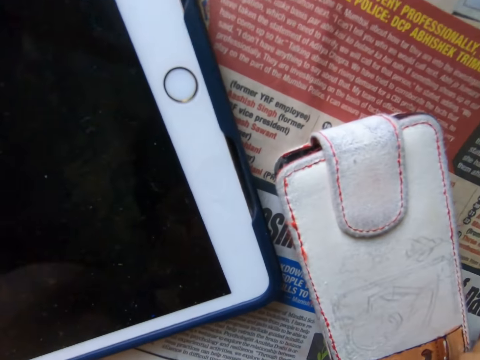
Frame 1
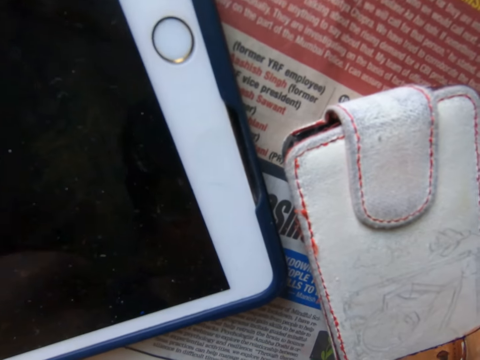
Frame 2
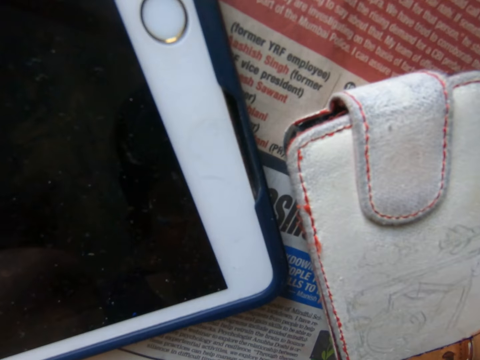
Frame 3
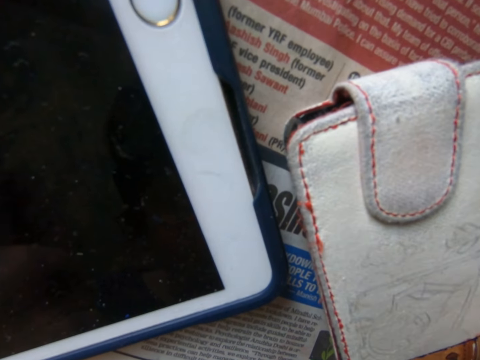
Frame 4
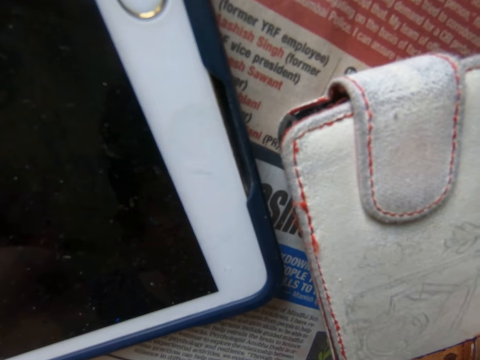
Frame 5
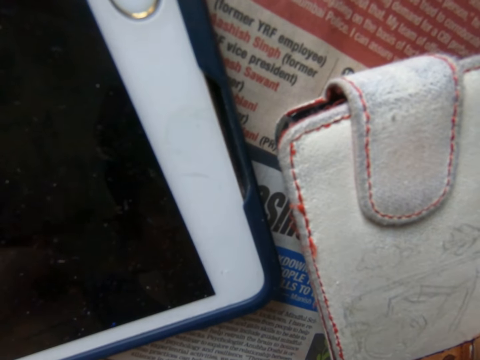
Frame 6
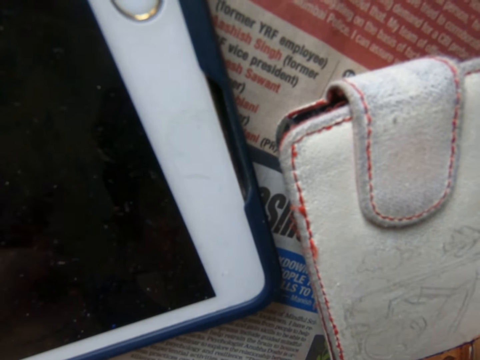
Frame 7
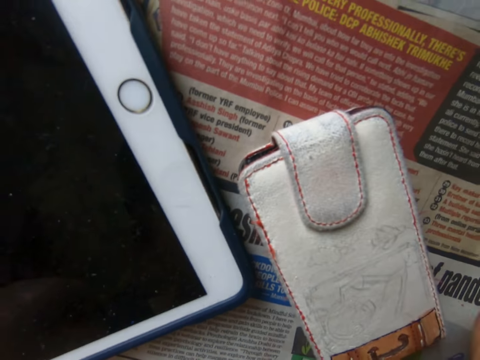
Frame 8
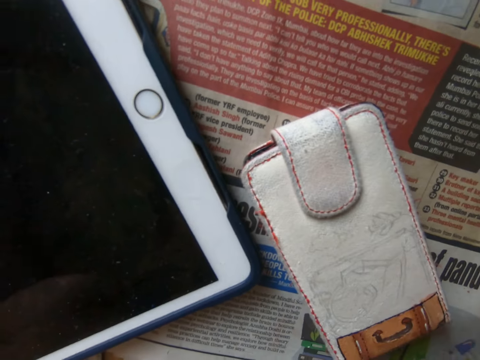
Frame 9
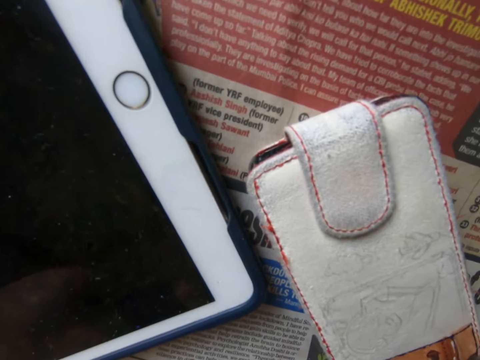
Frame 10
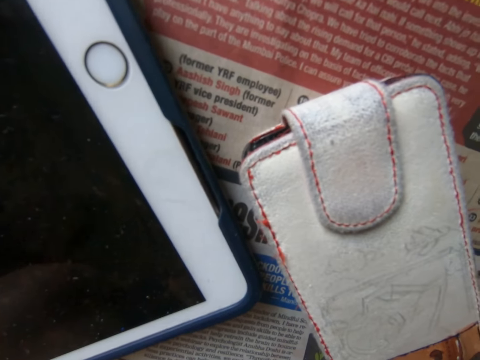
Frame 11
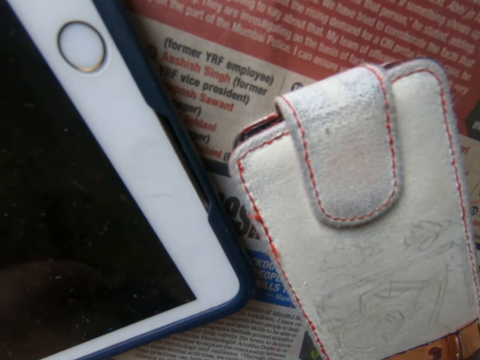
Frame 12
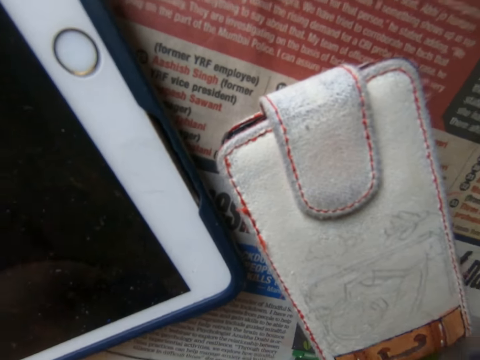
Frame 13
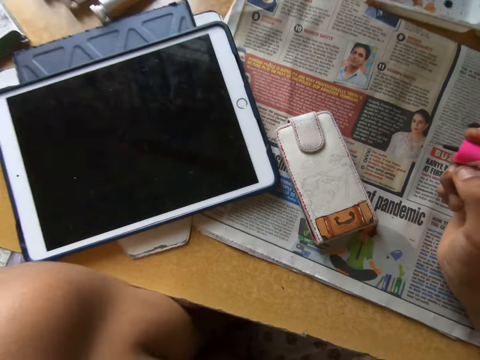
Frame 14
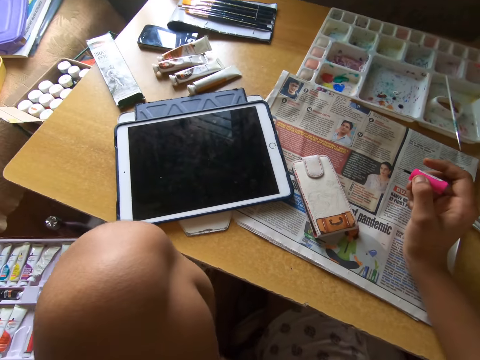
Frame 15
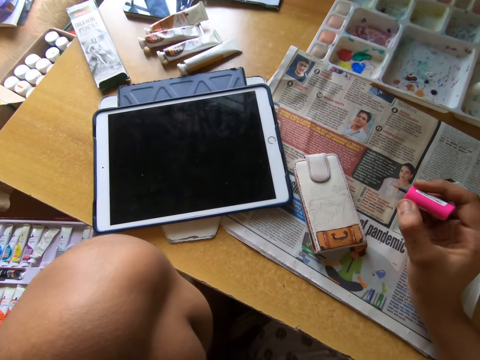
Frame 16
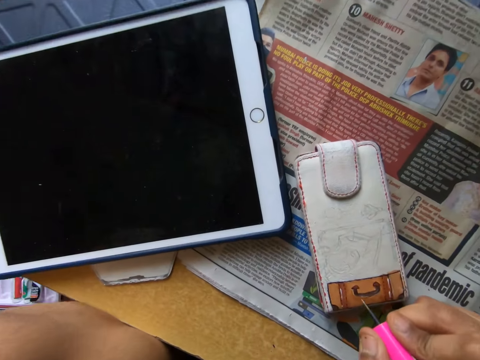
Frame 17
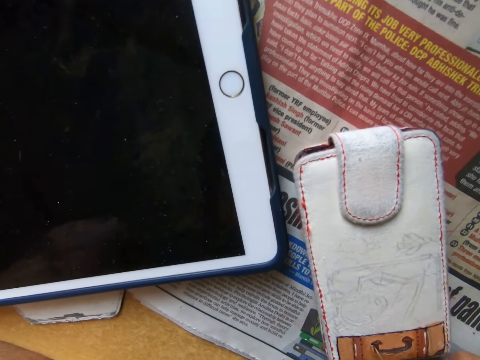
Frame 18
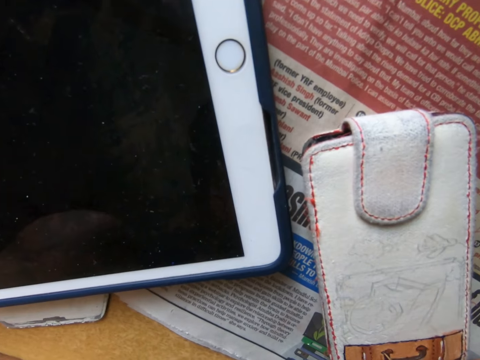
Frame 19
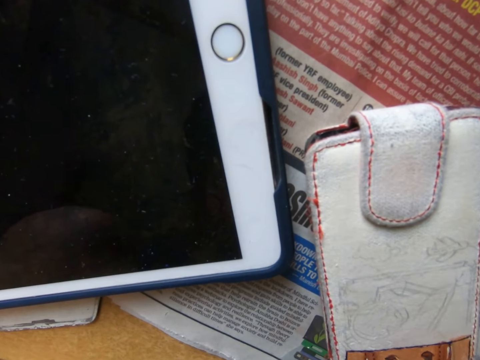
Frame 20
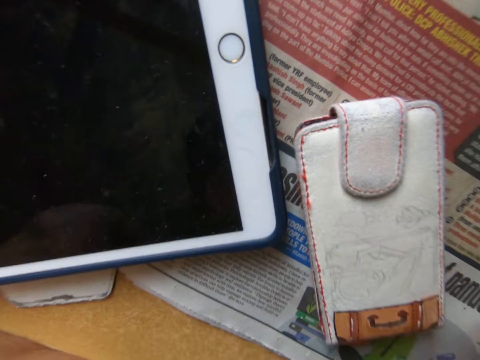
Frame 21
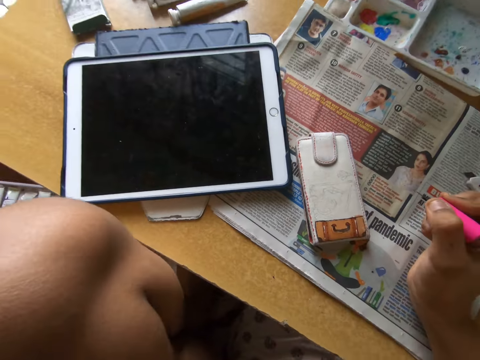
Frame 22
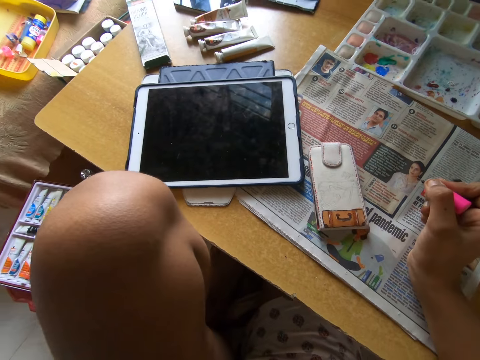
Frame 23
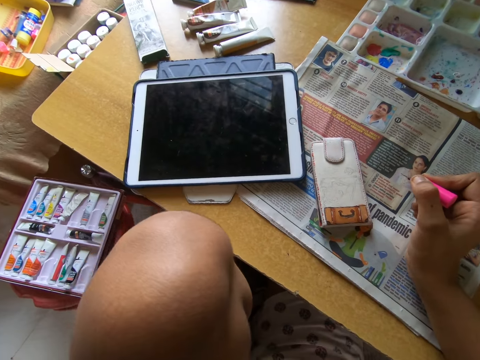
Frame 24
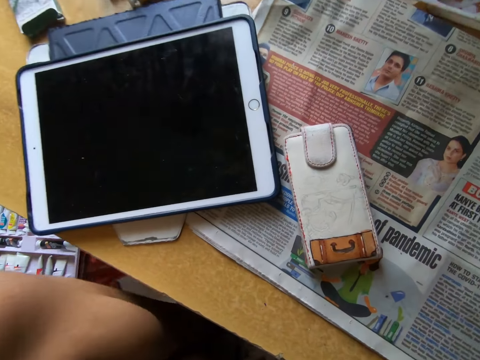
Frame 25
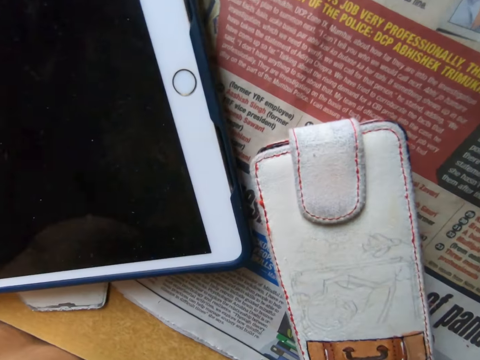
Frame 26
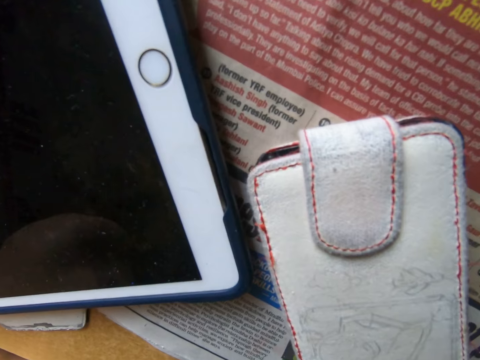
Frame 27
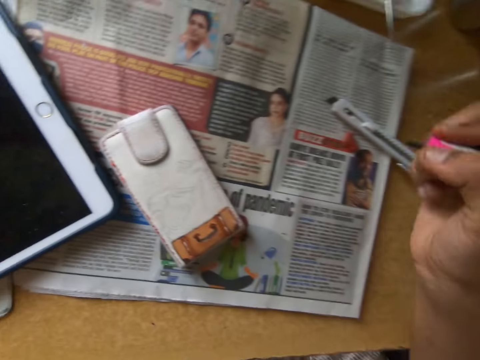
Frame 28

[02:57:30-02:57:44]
The camera wearer paints the pouch on the table with the brush in his right hand. He looks around the table. He paints the pouch with the paint brush. He looks around a room.

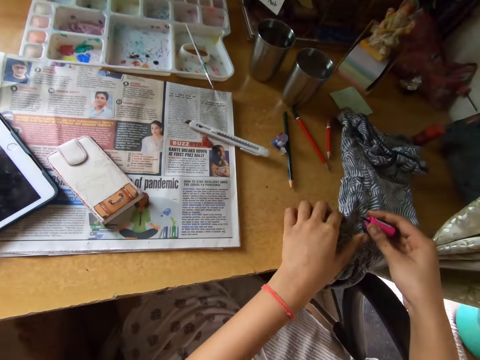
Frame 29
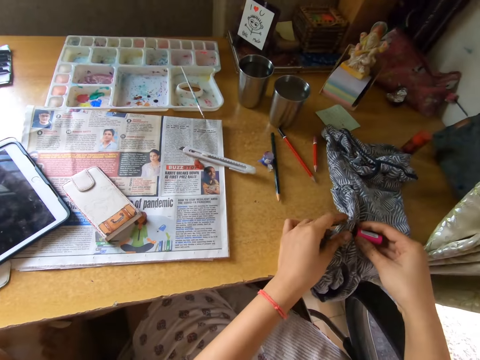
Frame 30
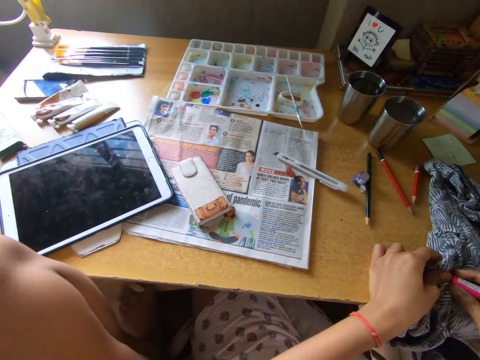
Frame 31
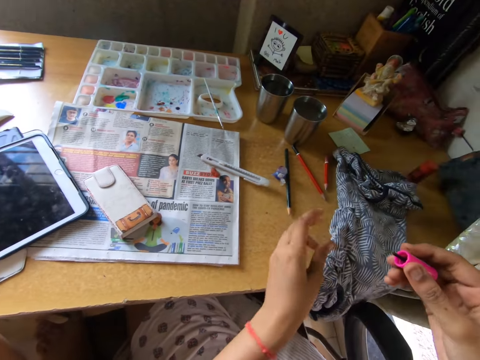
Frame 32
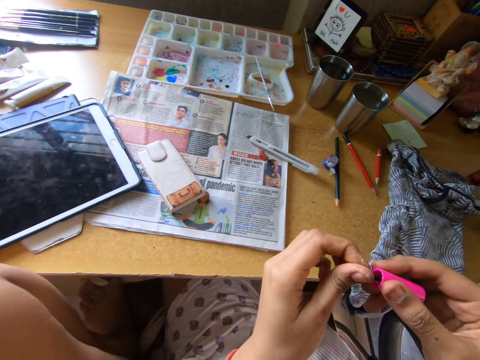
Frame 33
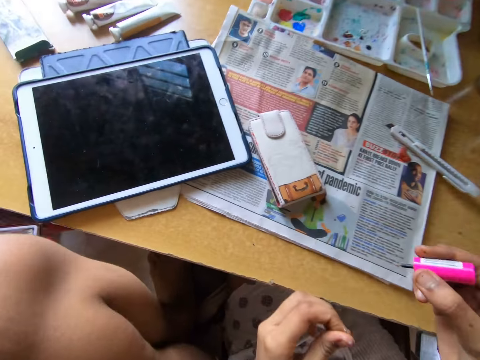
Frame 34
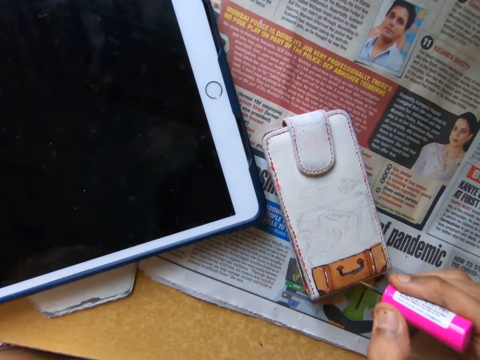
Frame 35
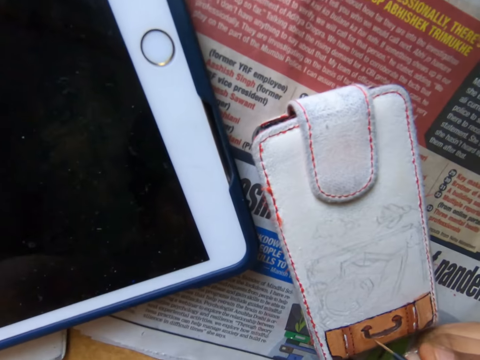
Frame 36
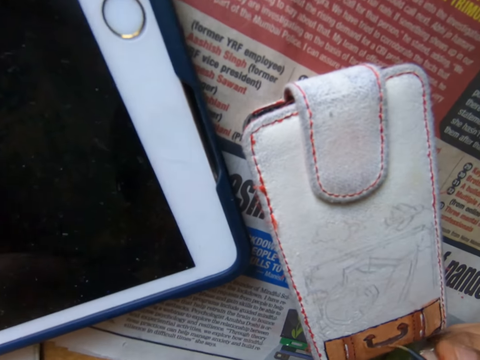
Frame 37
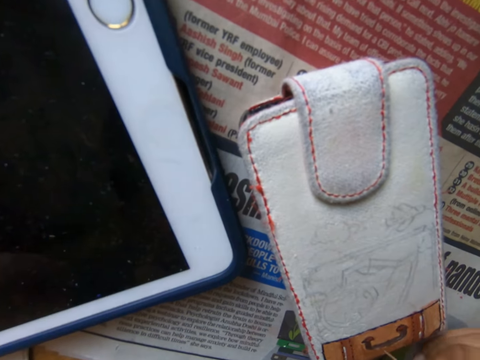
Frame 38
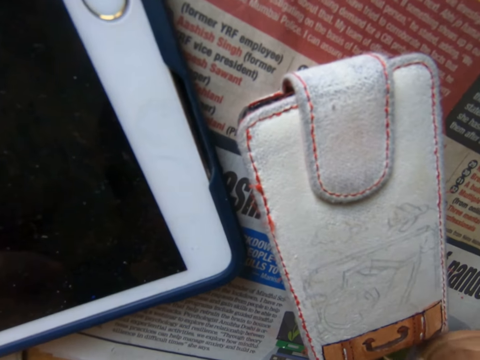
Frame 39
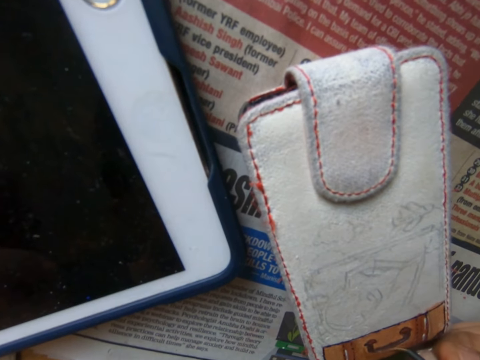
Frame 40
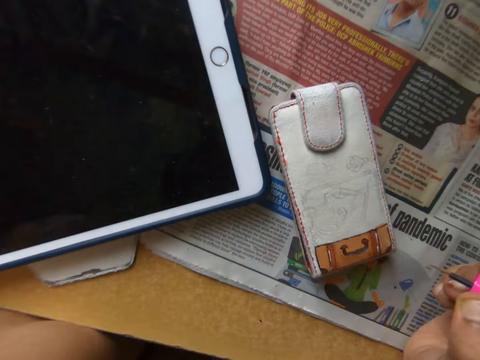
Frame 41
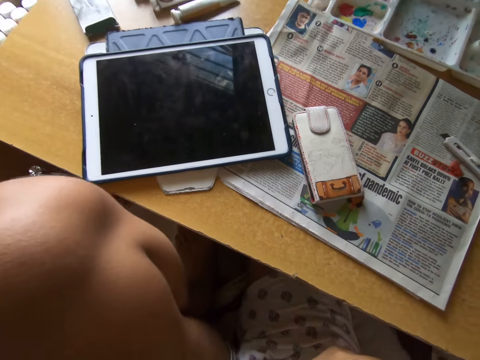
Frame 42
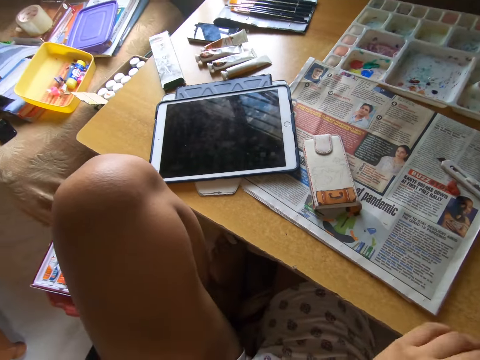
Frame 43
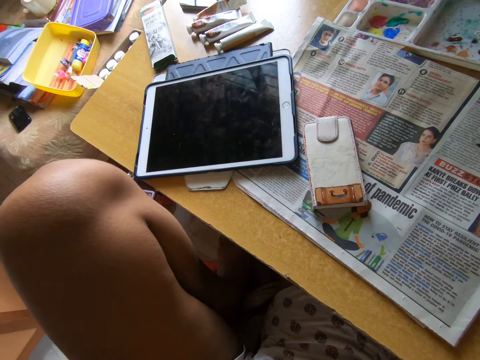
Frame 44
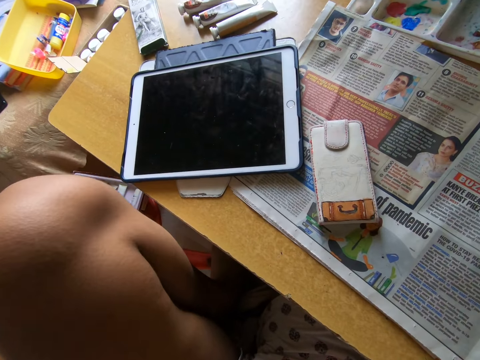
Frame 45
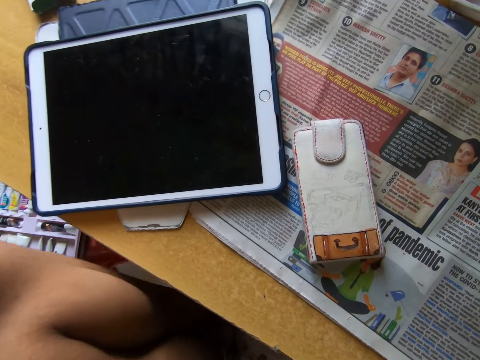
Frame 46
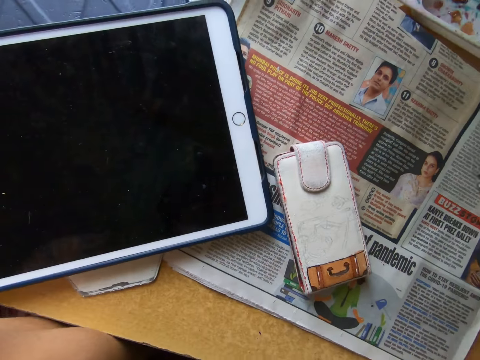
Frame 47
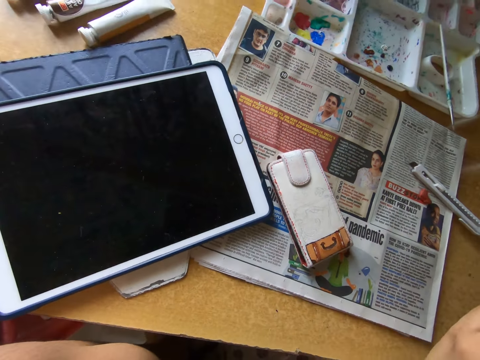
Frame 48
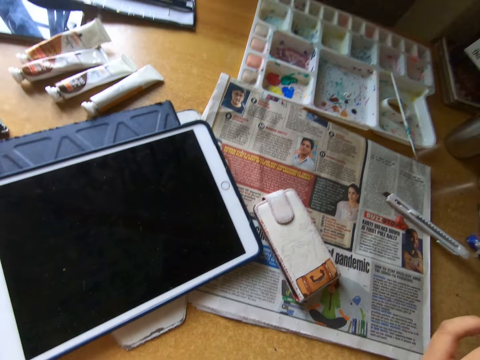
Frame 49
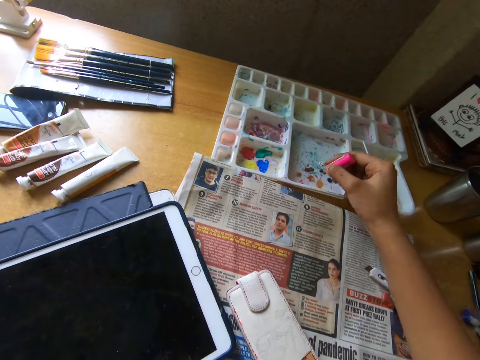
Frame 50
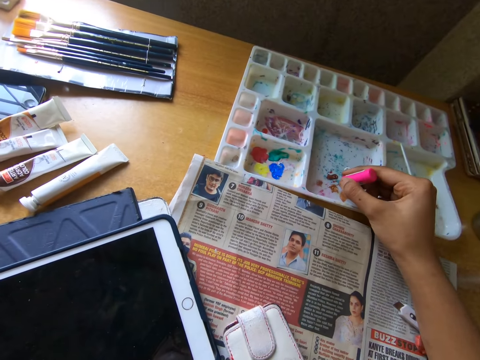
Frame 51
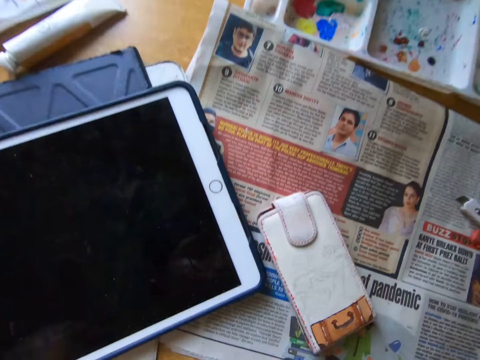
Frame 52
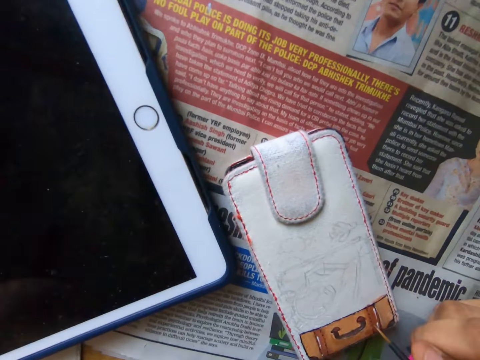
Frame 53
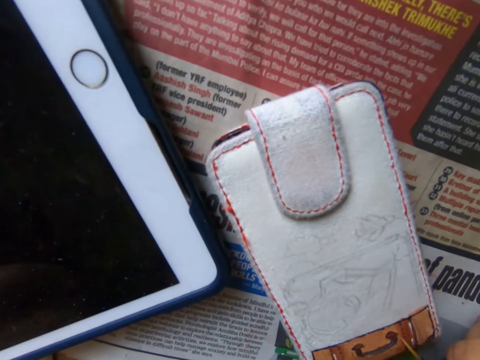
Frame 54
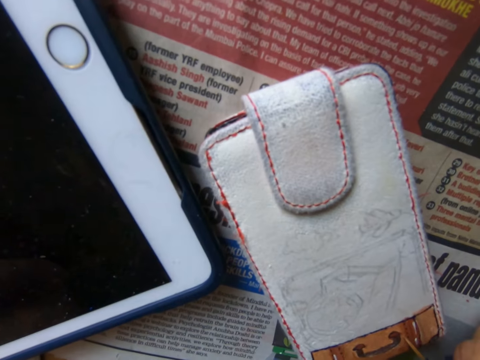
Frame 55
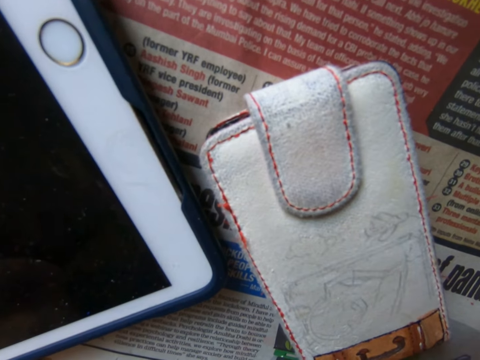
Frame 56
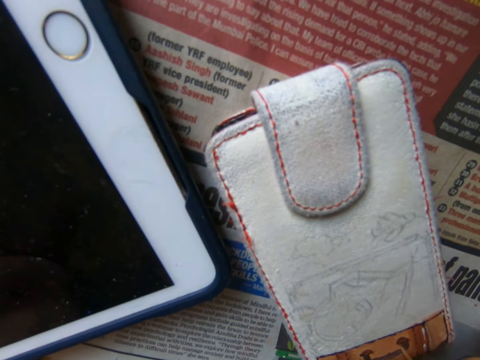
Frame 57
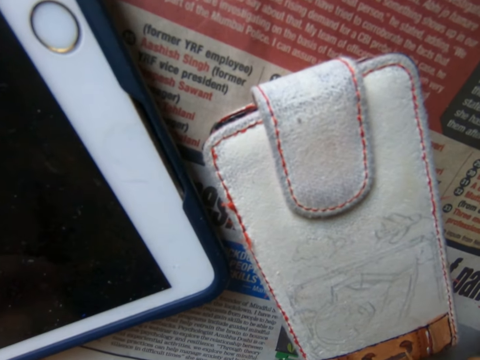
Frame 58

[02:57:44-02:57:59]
The camera wearer cleans the brush on the cloth on the table with both hands. He adjusts the brush with both hands. He looks around a room. He paints the pouch on the table with the brush in his right hand. He looks around the room. He takes paint from a paint palette with the brush in his right hand. He paints the pouch on the table with the brush in his right hand.
